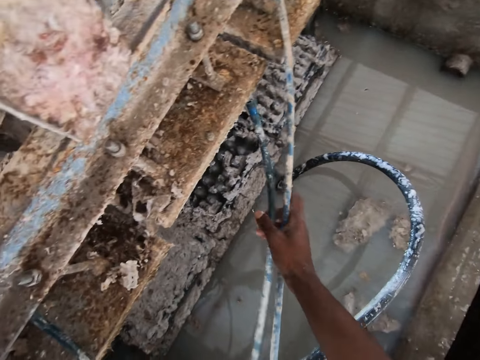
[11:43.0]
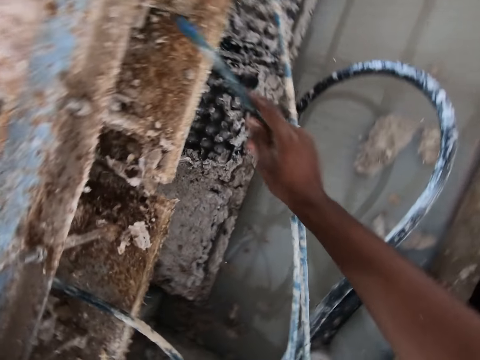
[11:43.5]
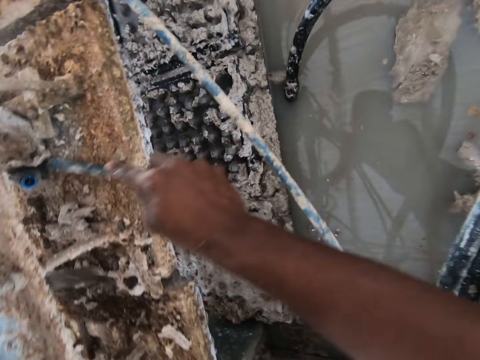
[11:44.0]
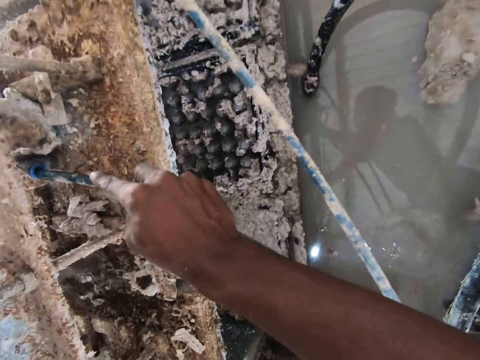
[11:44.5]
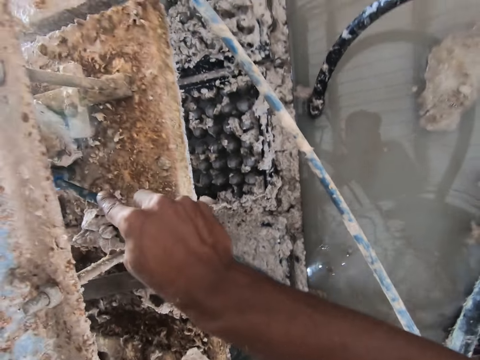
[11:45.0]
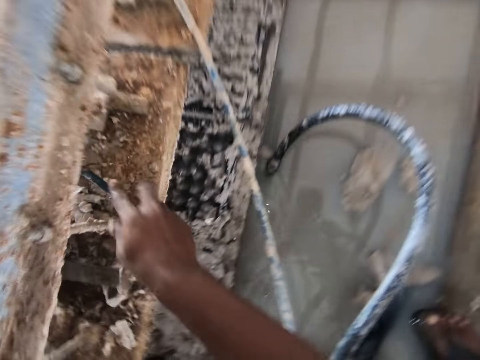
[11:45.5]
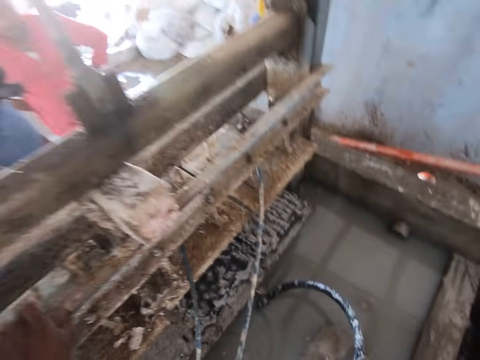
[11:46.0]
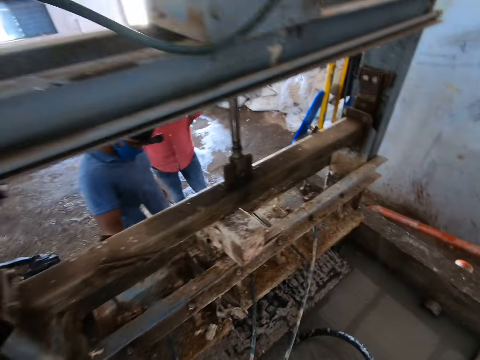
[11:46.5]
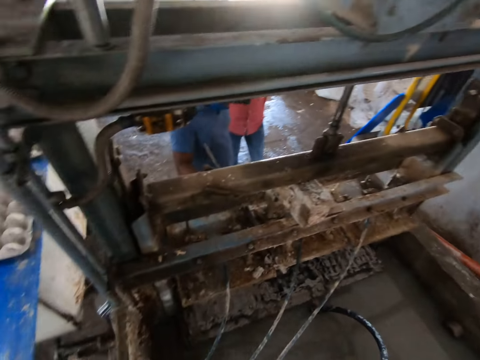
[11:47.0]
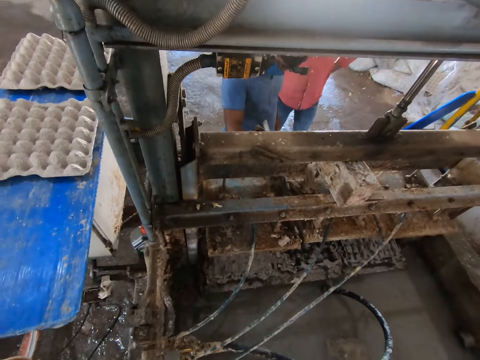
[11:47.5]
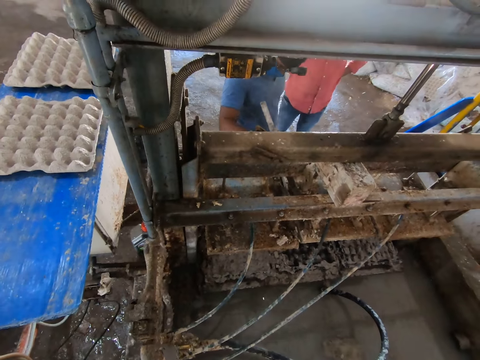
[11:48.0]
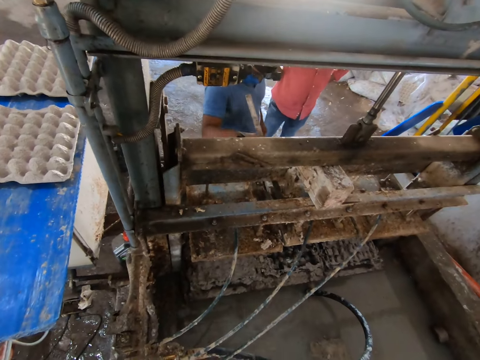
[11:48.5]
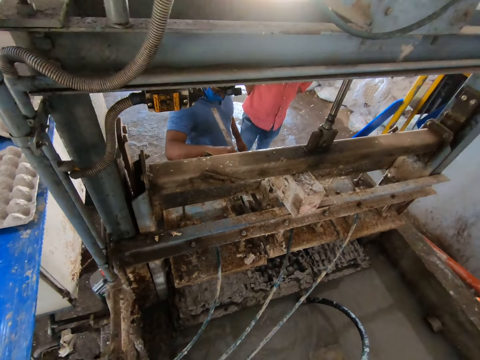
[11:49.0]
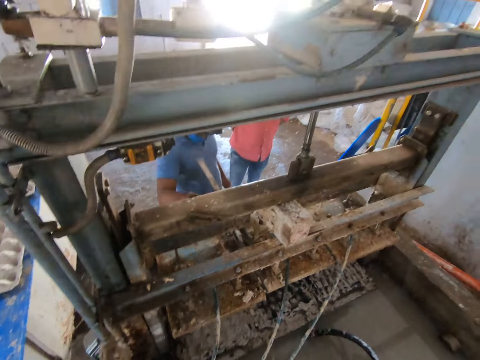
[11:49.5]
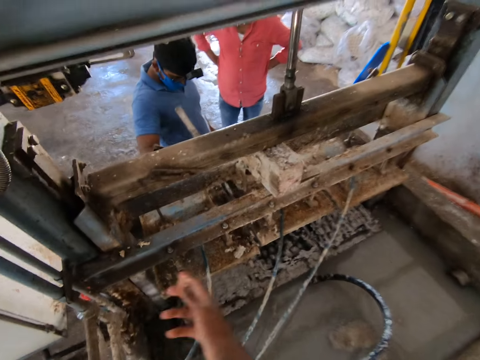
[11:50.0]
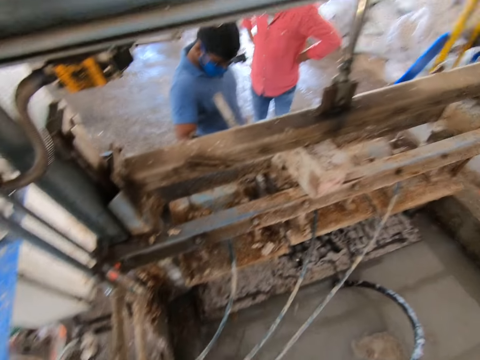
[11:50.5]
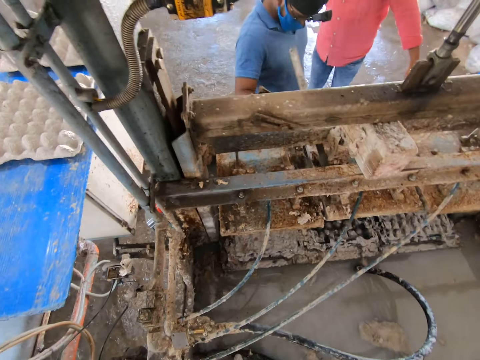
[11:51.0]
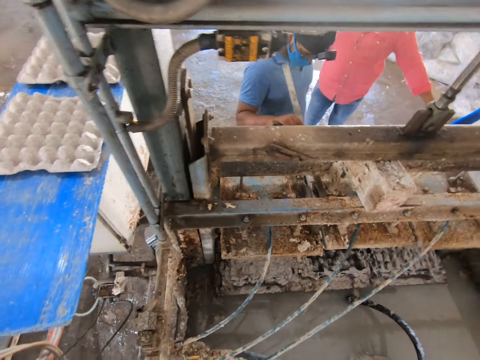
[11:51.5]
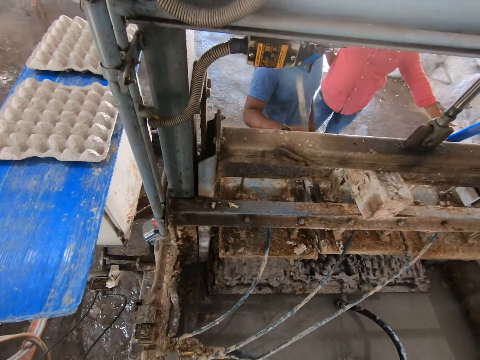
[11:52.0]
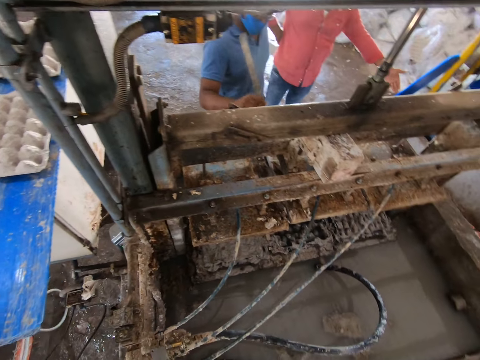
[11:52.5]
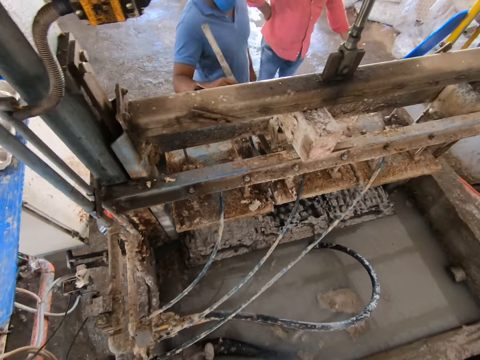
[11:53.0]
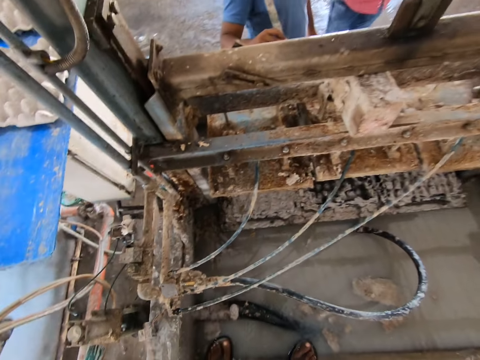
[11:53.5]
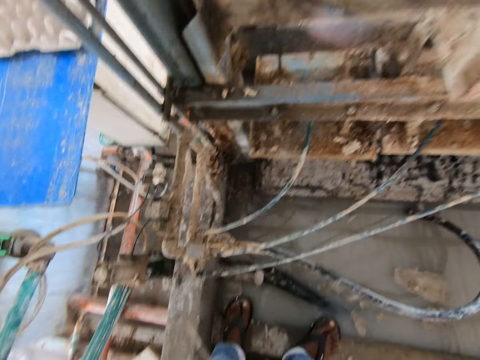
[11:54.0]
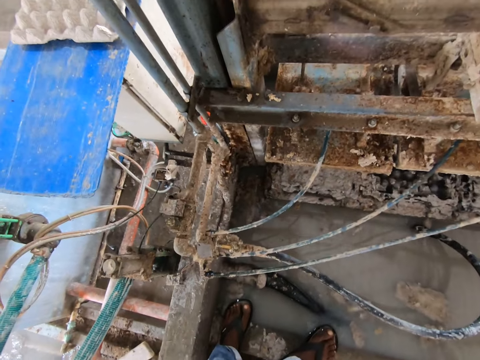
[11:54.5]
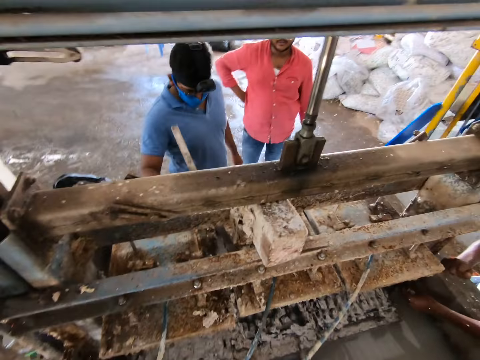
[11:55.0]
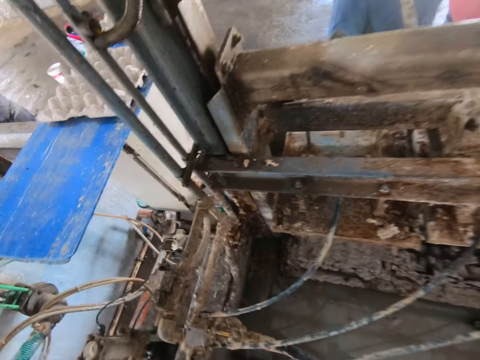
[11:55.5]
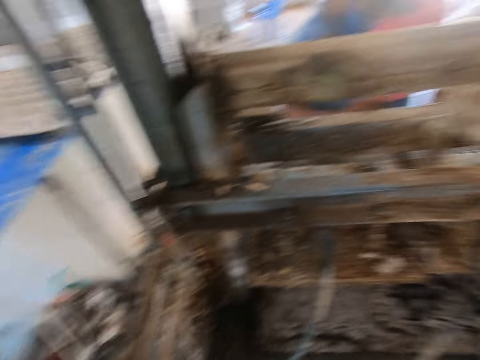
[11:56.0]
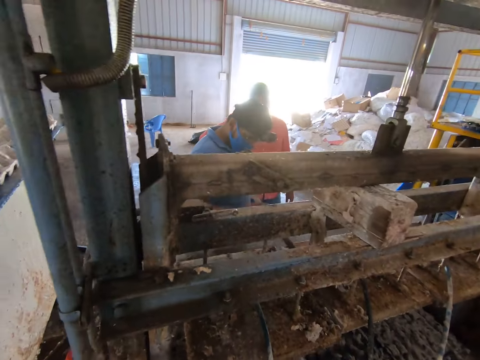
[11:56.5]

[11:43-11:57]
The camera wearer inserts the pipe in the mud soil. They look around. A man cleans the machine. The man moves the metal.

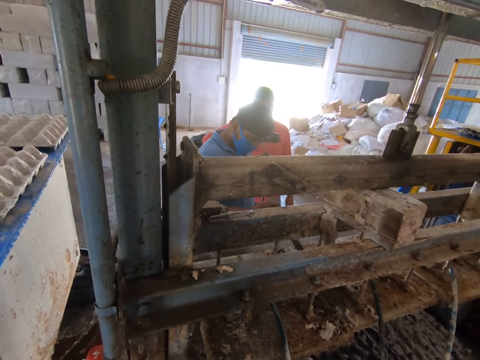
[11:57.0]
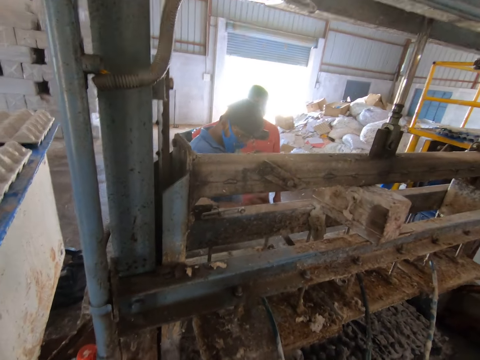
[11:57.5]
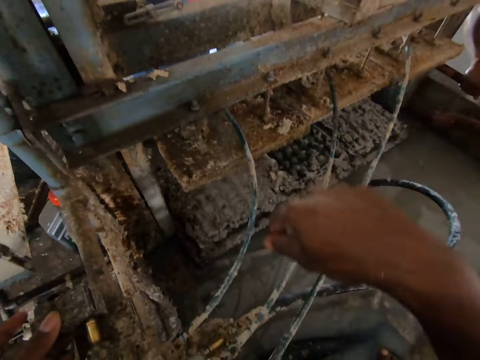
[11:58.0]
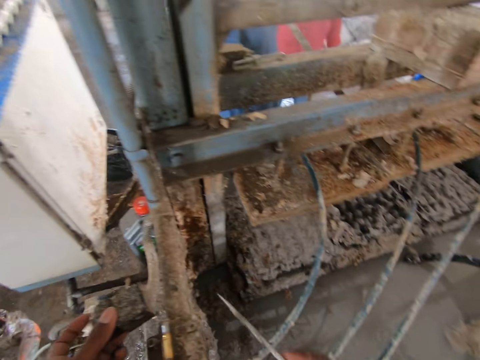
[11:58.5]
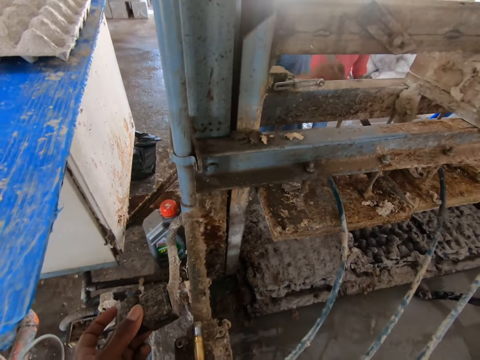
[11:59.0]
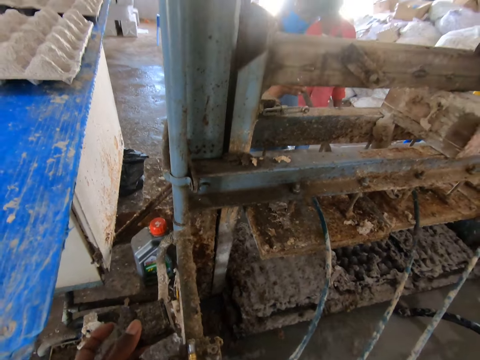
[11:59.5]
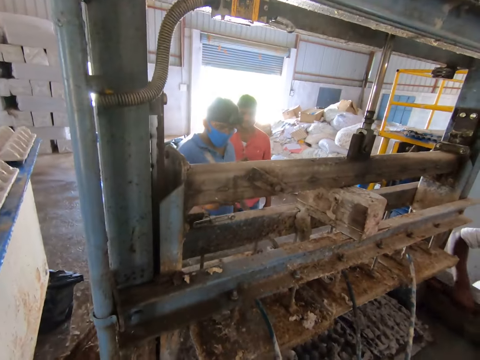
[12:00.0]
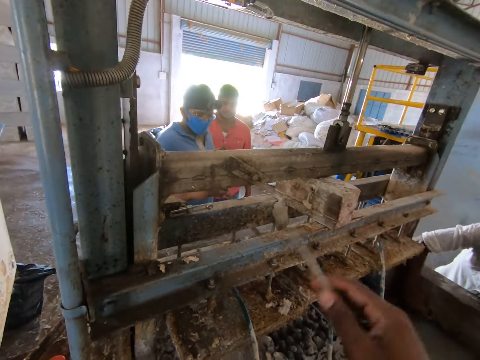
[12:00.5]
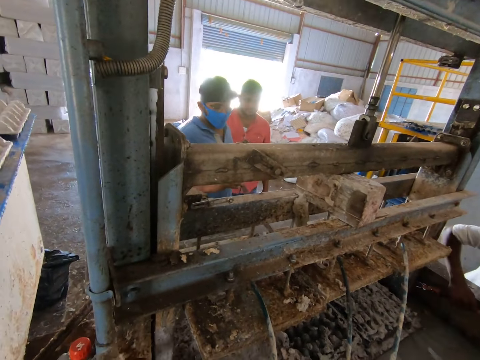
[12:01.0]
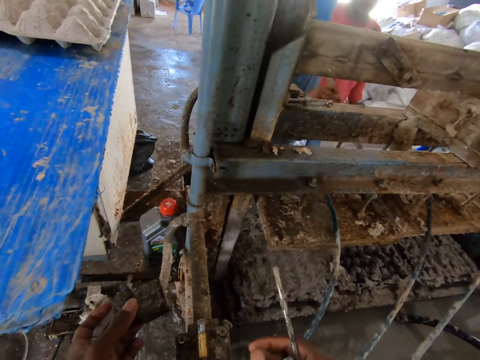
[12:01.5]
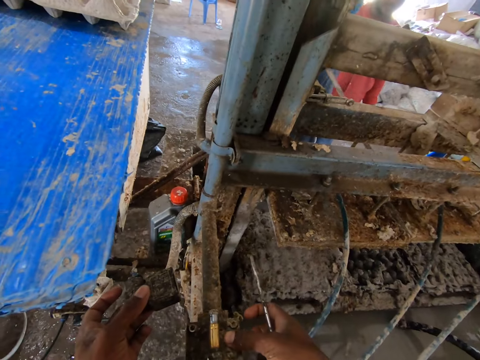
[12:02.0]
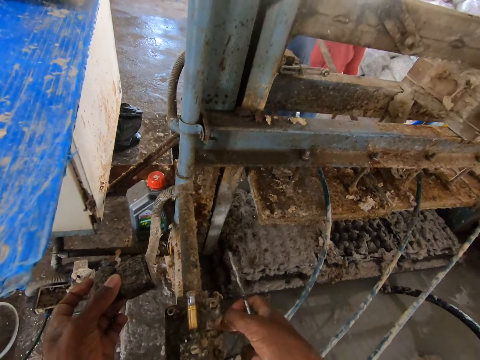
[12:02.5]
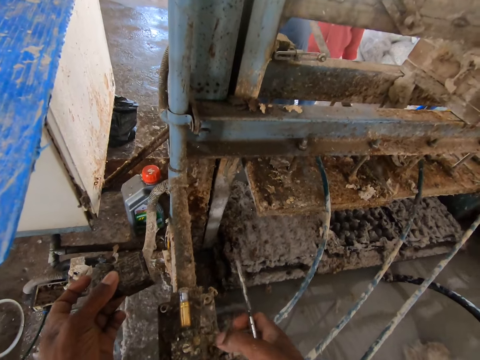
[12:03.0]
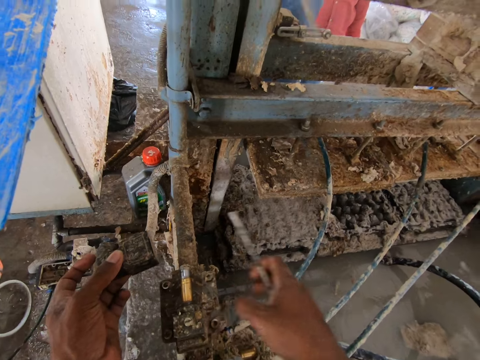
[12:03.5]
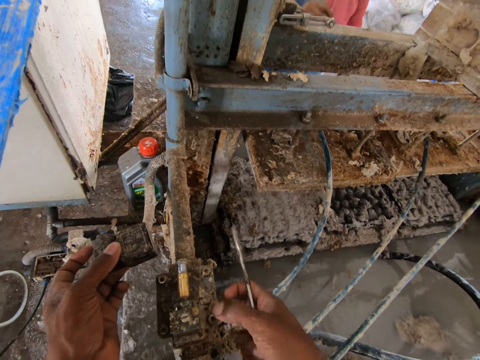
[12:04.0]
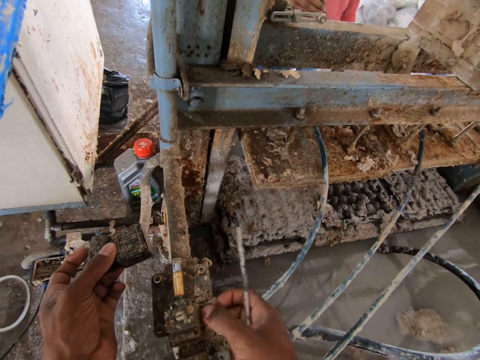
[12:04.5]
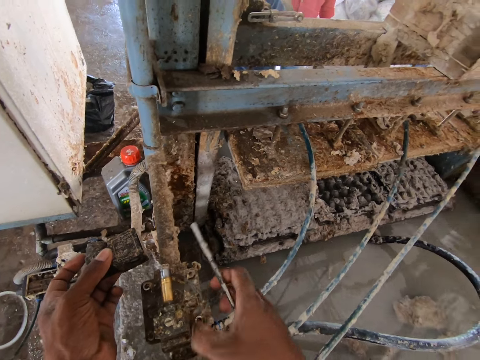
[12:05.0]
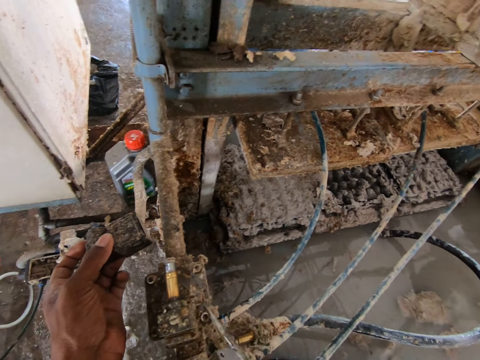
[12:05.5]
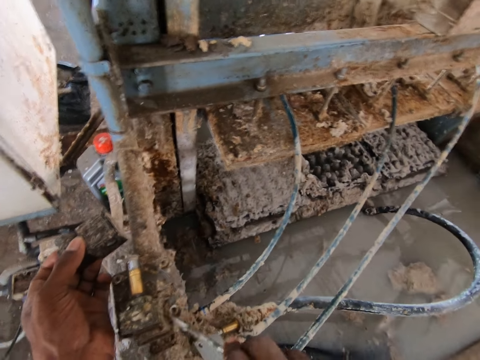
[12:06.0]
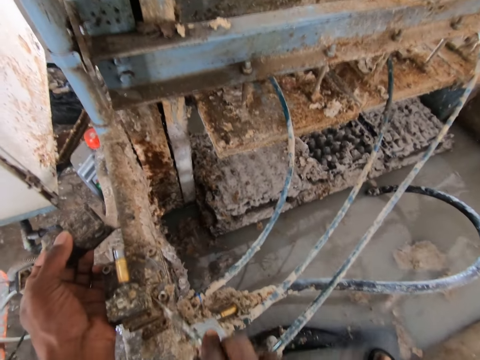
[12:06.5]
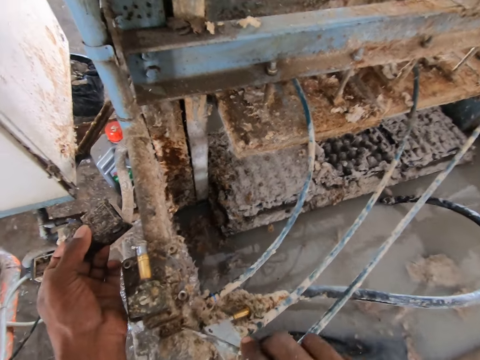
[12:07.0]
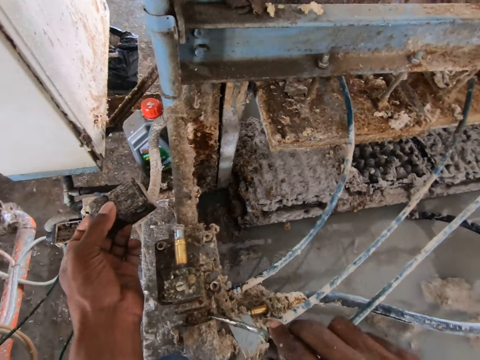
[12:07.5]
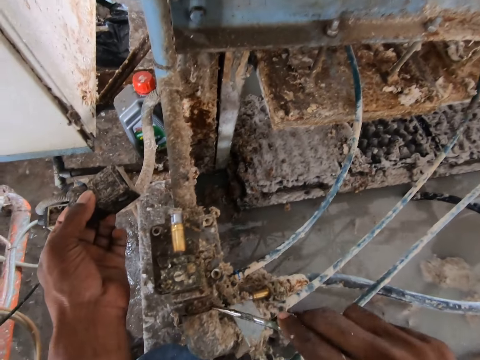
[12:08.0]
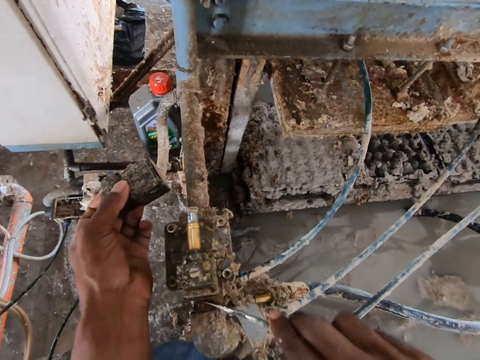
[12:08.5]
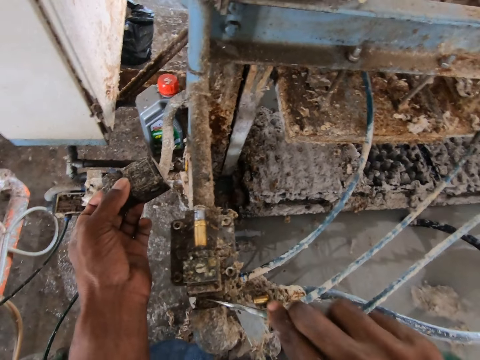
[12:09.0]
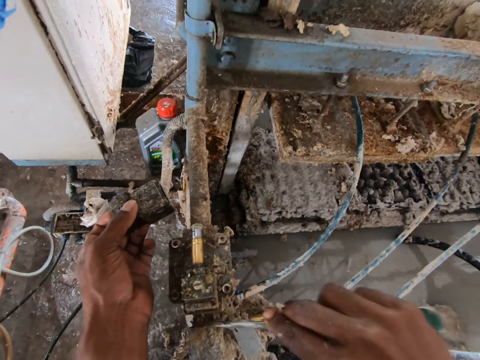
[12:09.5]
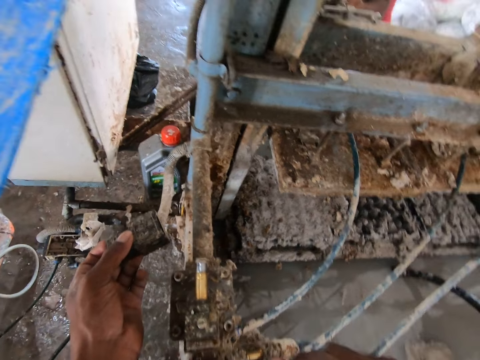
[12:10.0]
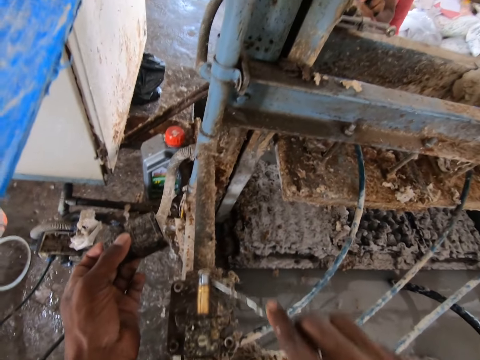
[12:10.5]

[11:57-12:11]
The camera wearer points down. They connect the machine. They hold the spare on the left hand. They clean the machine. They scrape the machine with the screwdriver.
